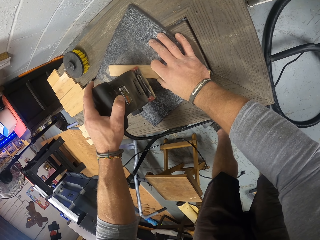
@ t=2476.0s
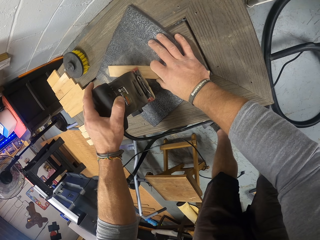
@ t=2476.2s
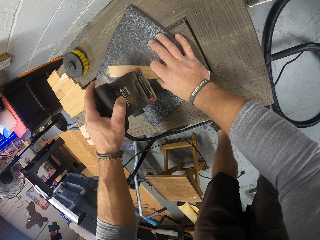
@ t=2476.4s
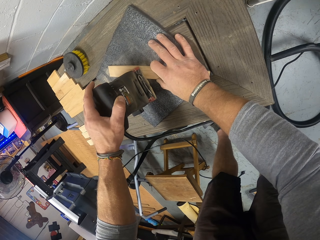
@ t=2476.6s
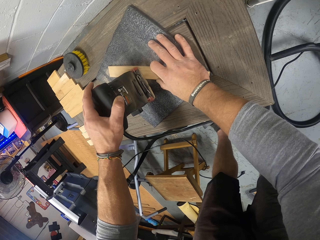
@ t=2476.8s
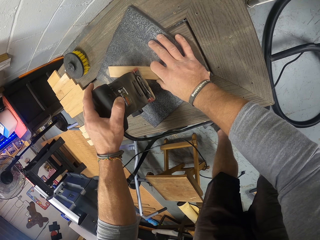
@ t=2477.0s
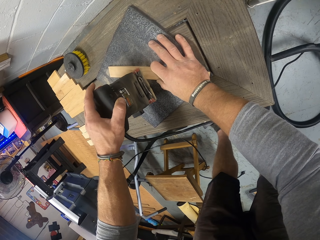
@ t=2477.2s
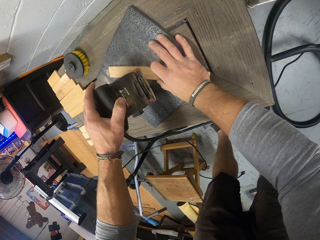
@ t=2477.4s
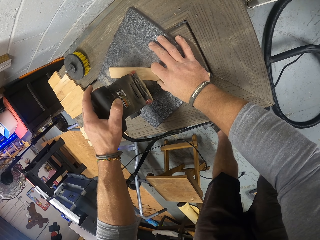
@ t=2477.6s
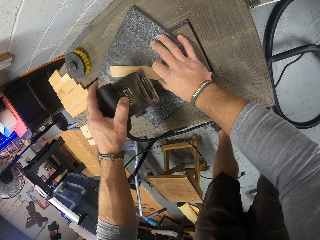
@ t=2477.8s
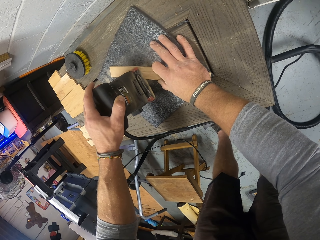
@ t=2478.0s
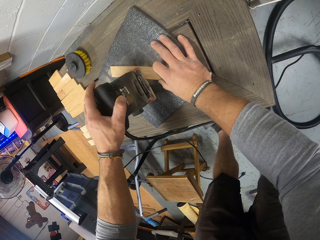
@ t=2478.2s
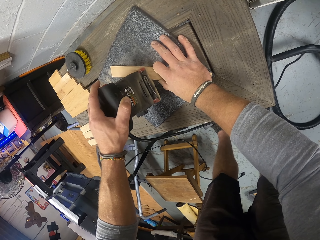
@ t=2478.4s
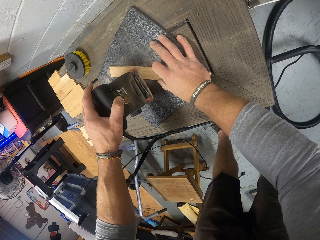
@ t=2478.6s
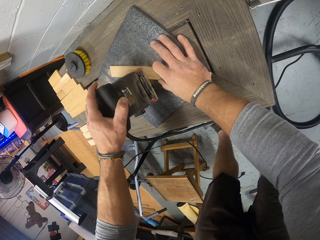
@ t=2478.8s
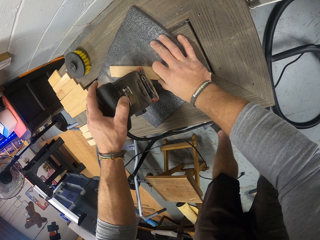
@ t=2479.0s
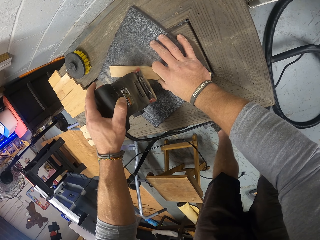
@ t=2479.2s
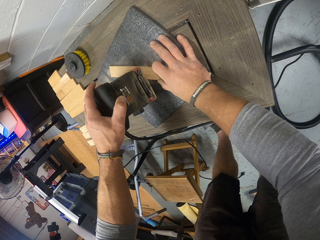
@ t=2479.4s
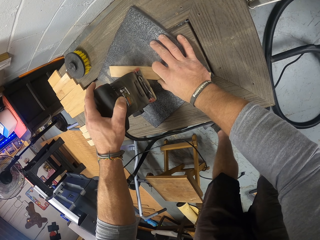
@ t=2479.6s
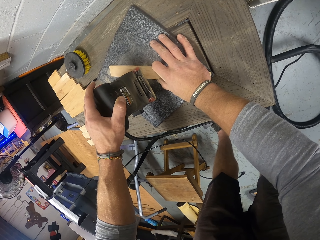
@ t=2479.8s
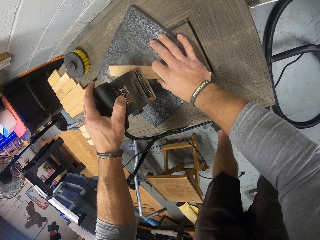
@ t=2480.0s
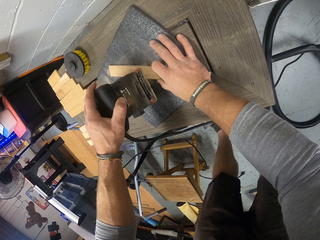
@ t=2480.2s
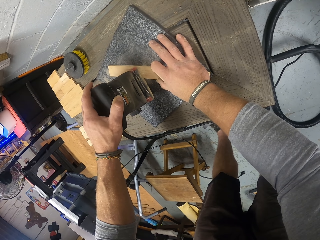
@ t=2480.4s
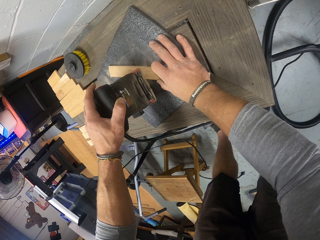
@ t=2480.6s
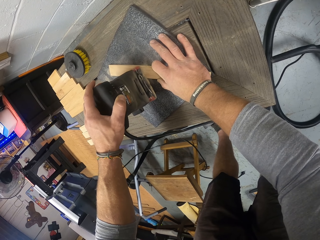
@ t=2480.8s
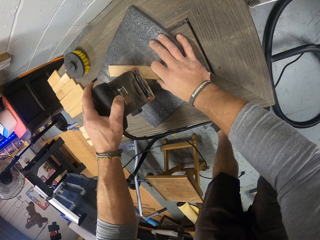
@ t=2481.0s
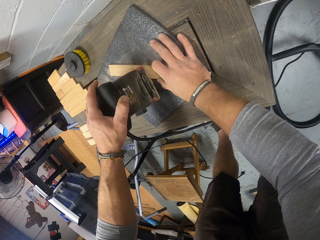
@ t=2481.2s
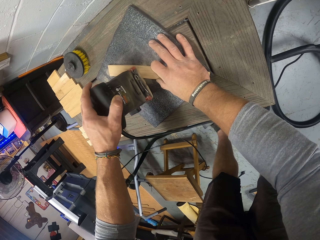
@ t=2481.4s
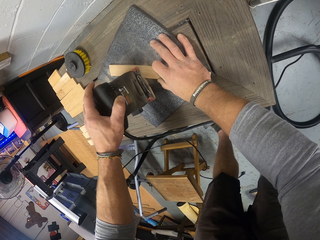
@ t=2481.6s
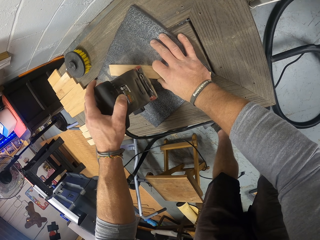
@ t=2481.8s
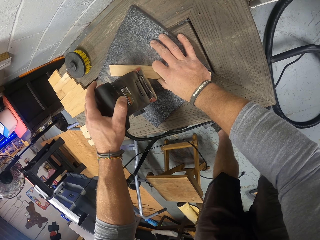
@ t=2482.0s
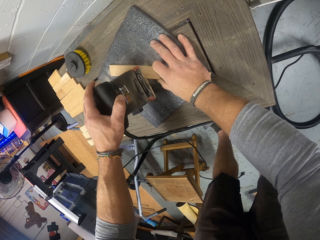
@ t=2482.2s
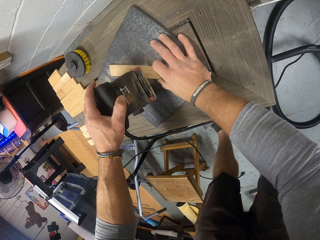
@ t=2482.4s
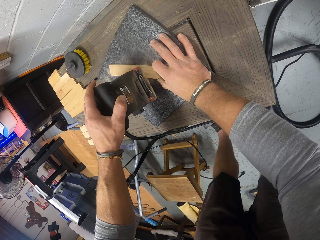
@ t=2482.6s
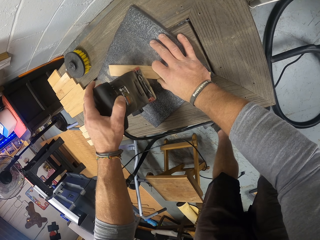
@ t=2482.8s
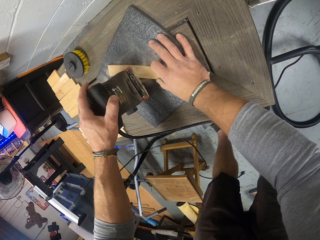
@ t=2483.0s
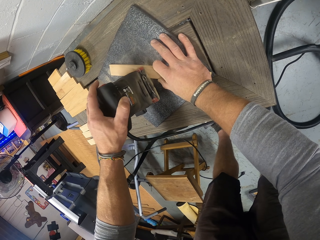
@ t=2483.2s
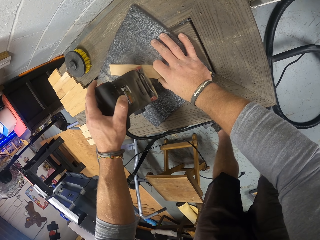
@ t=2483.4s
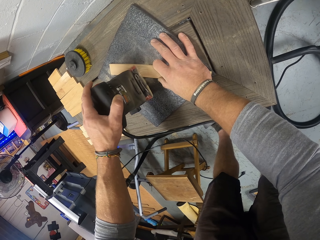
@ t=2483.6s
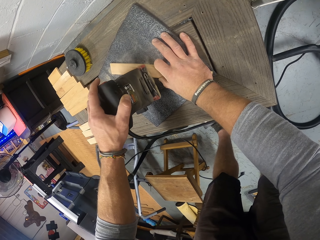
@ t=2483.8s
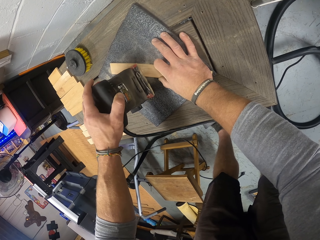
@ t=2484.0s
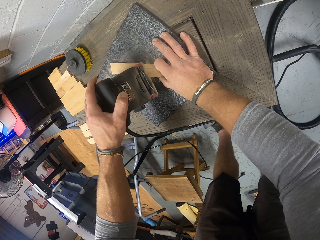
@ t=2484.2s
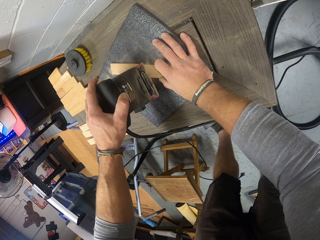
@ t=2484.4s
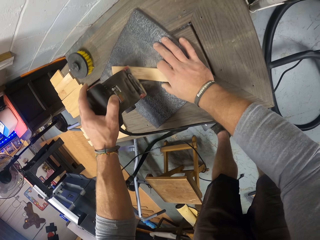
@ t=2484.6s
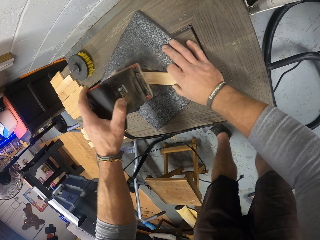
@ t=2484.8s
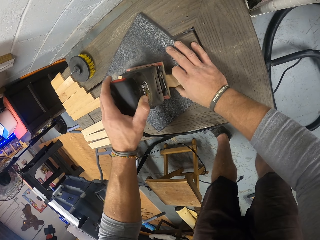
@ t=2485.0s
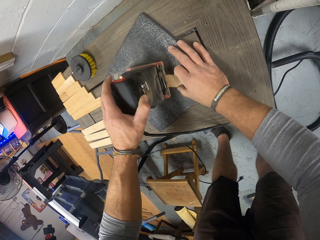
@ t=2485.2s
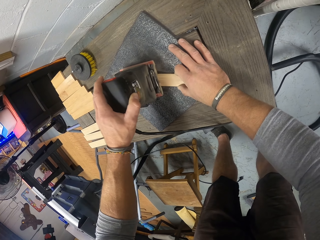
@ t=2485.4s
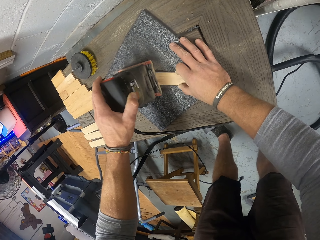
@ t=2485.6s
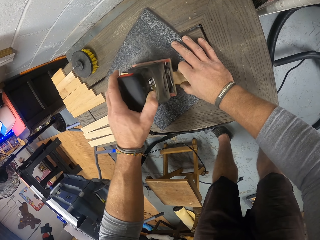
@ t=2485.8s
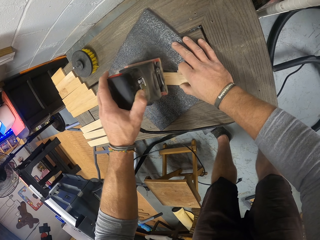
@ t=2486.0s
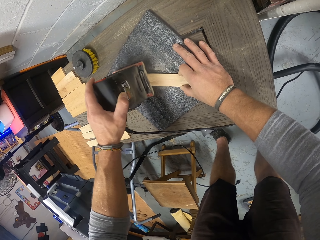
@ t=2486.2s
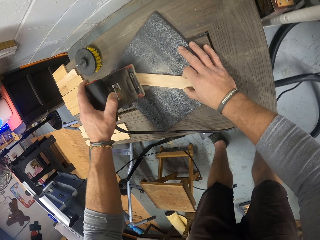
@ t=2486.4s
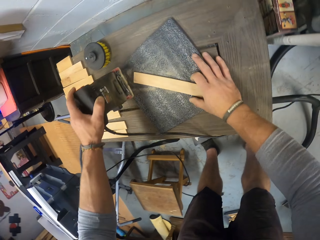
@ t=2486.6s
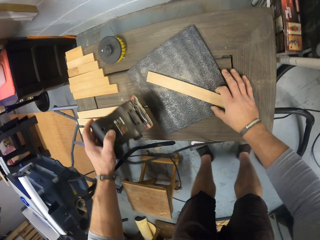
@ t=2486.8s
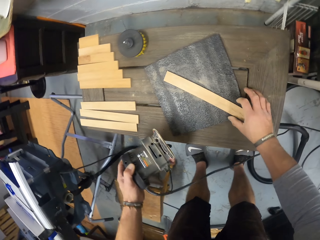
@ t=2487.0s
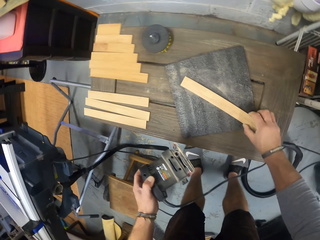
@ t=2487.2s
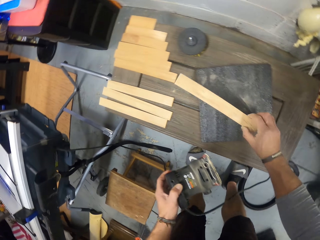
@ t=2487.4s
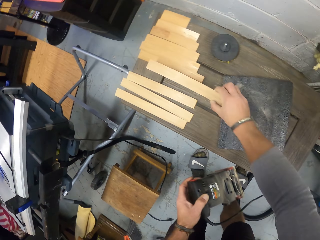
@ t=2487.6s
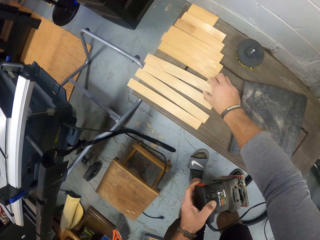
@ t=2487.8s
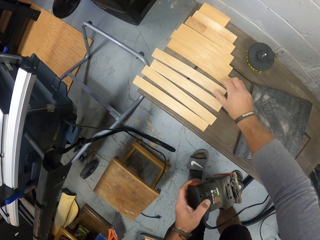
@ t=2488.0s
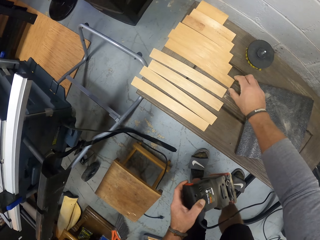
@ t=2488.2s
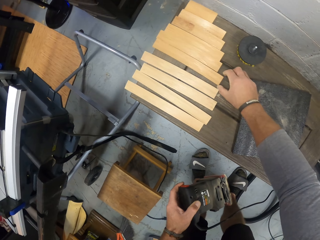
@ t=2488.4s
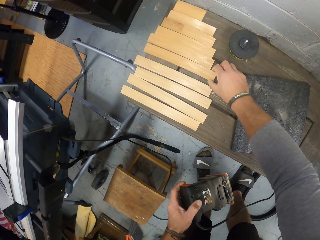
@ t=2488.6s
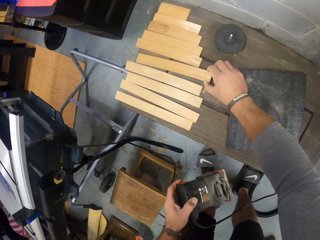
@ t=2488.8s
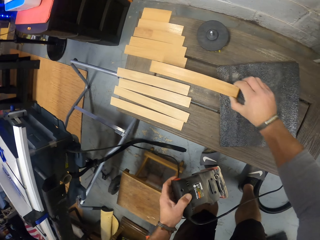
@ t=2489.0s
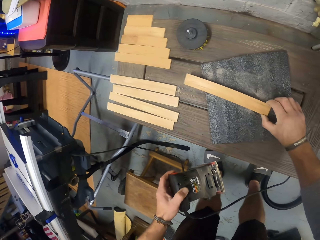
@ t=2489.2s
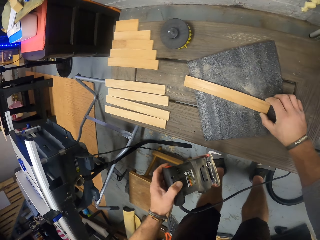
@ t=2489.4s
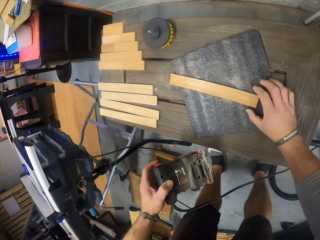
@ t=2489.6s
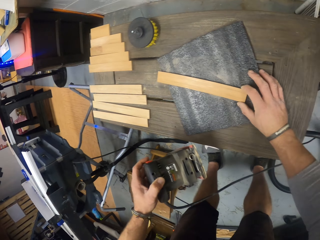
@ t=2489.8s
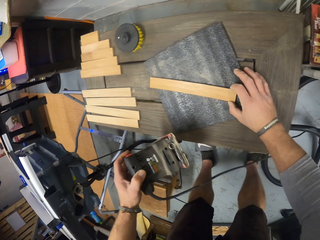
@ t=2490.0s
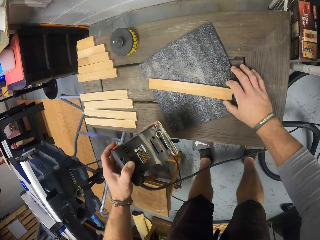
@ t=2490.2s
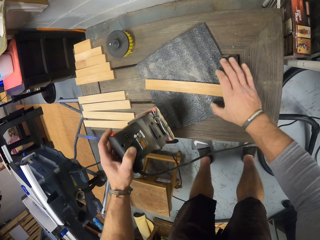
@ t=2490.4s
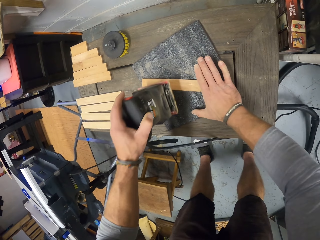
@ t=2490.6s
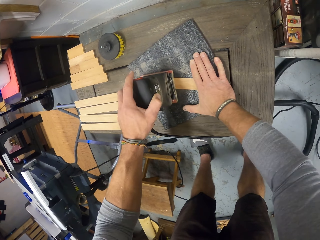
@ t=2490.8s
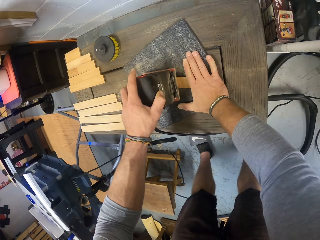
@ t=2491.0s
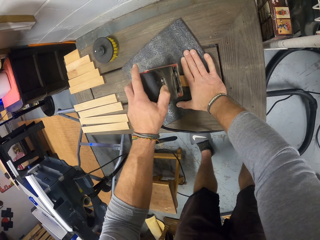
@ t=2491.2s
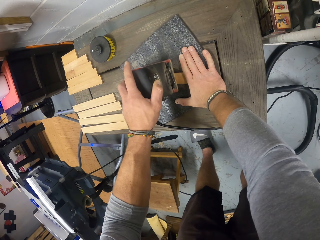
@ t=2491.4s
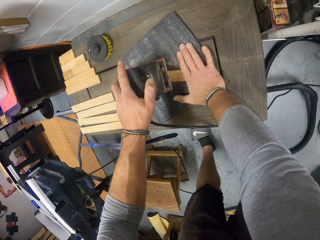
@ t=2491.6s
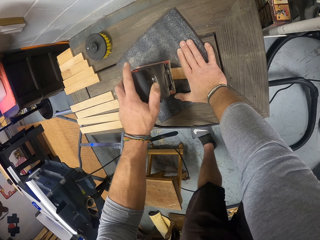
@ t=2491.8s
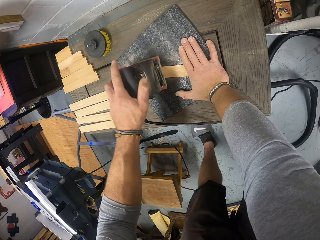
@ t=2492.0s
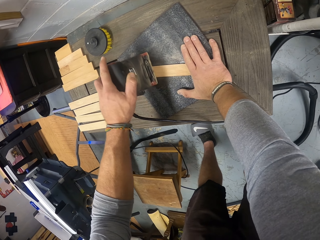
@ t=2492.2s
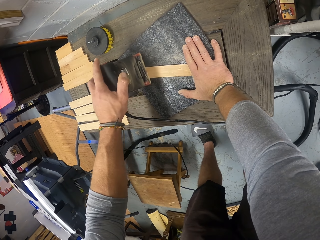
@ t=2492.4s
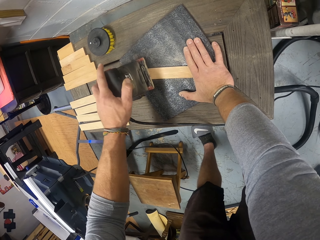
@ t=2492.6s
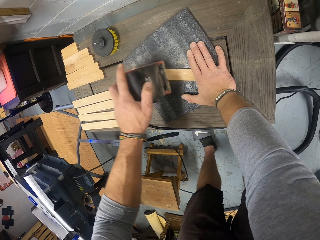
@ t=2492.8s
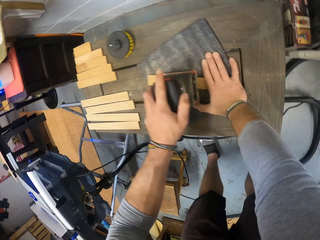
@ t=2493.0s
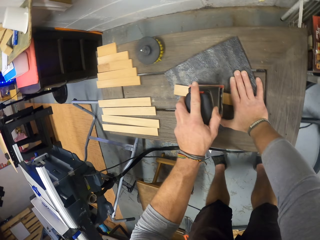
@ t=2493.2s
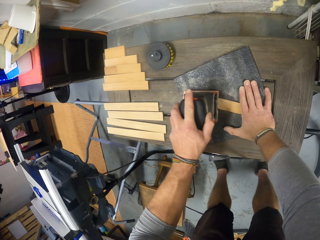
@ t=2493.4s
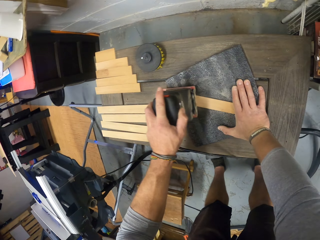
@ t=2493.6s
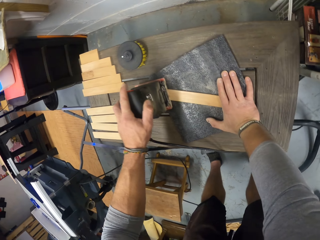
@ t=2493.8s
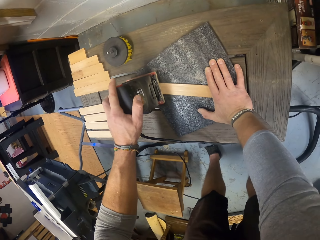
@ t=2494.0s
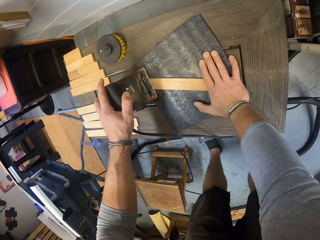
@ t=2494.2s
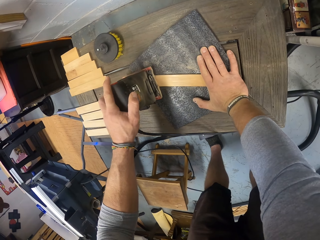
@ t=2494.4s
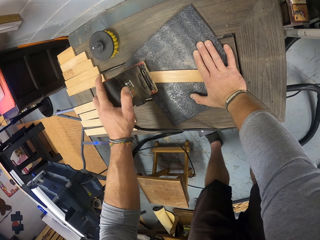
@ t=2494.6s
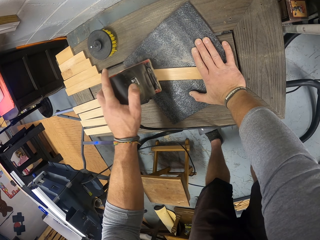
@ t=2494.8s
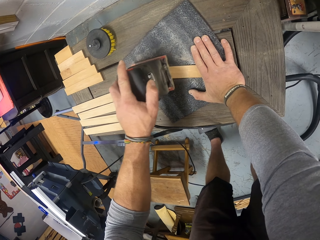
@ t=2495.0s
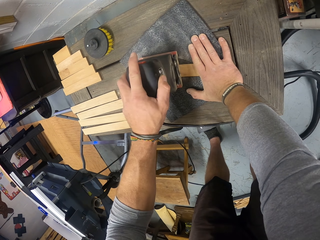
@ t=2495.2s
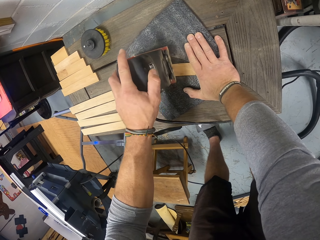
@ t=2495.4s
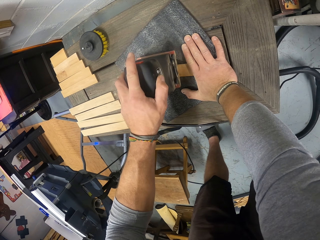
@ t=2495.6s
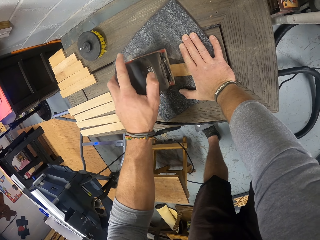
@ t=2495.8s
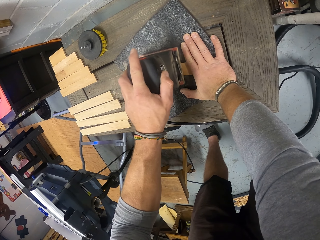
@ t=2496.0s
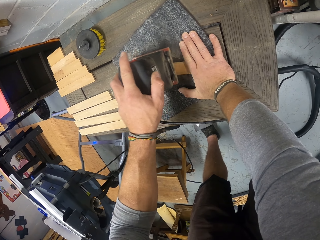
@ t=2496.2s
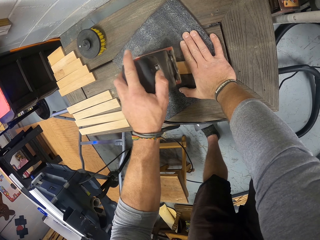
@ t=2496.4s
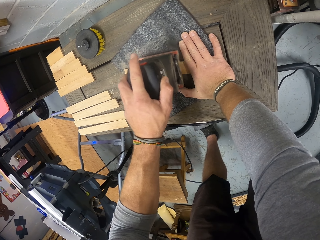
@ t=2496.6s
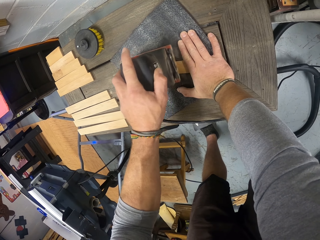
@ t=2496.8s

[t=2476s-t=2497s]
The camera wearer picks up the wood from the workbench with his right hand. He drops the wood on the workbench with his right hand. He picks up another wood from the workbench with his right hand. He sets the wood on the sandpaper on the workbench with his right hand. He smoothens the wood with the sander in his left hand.
